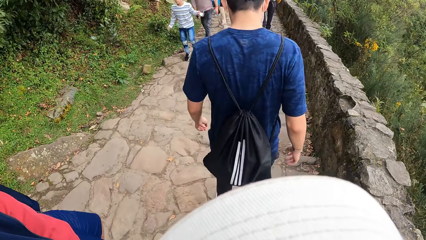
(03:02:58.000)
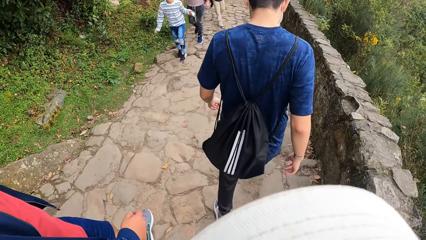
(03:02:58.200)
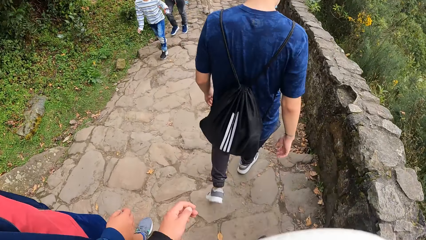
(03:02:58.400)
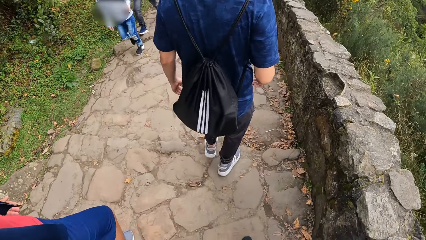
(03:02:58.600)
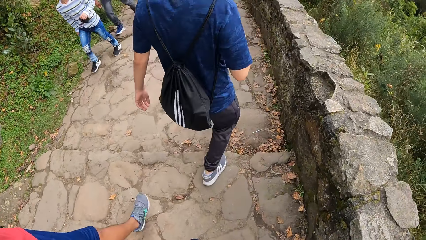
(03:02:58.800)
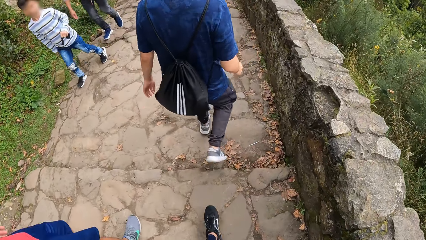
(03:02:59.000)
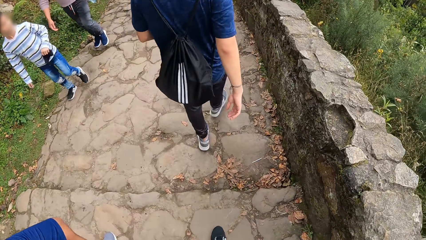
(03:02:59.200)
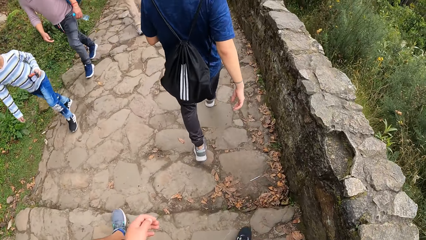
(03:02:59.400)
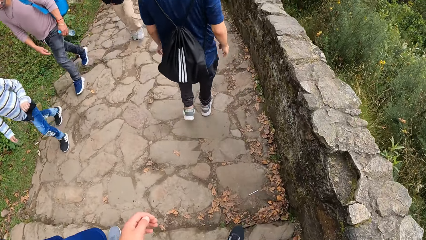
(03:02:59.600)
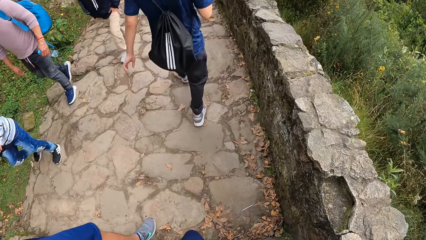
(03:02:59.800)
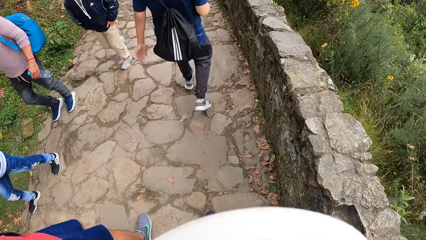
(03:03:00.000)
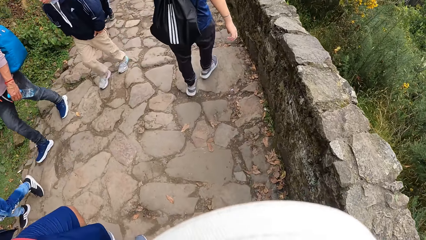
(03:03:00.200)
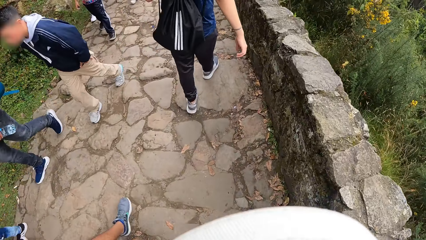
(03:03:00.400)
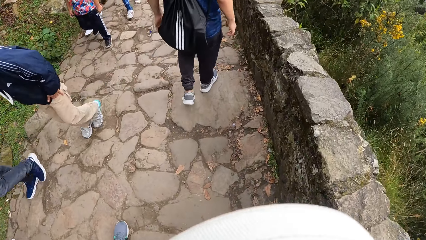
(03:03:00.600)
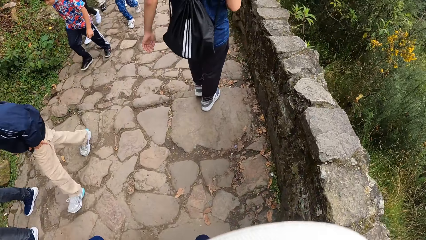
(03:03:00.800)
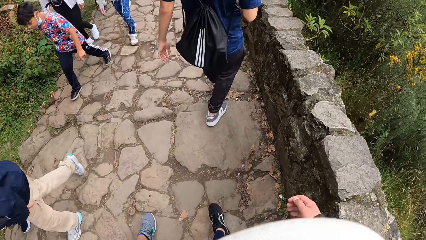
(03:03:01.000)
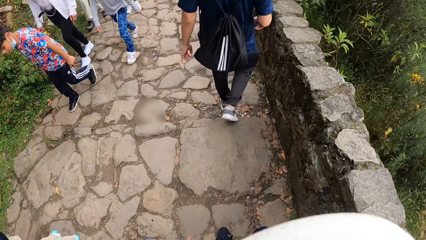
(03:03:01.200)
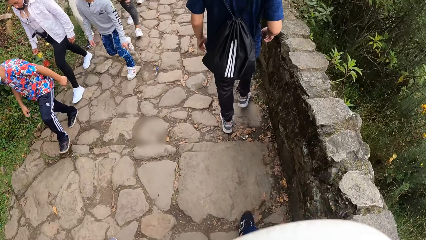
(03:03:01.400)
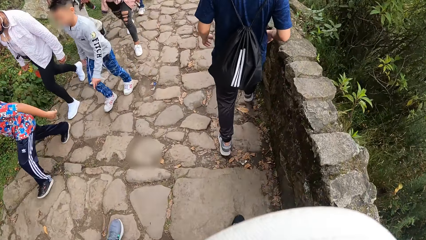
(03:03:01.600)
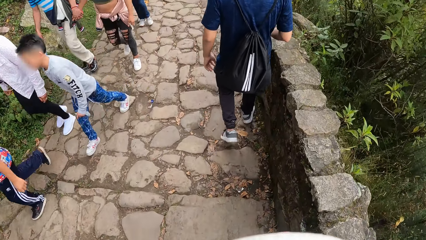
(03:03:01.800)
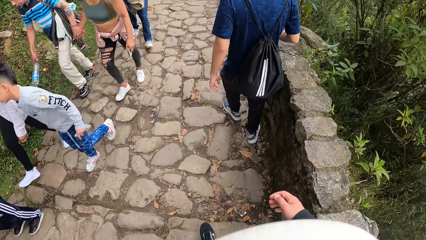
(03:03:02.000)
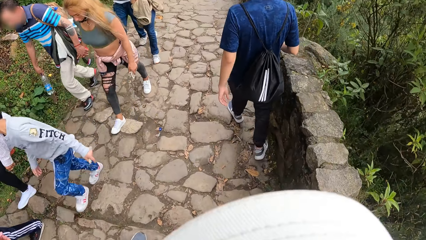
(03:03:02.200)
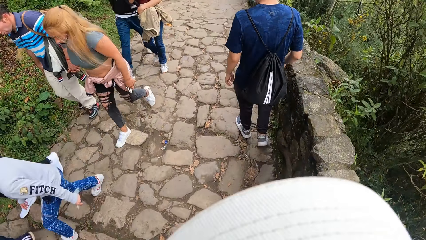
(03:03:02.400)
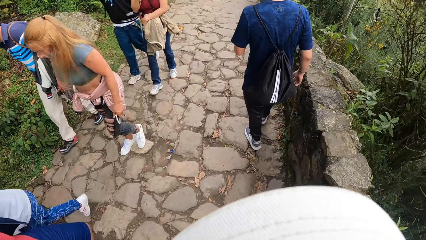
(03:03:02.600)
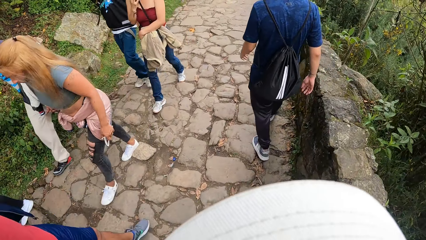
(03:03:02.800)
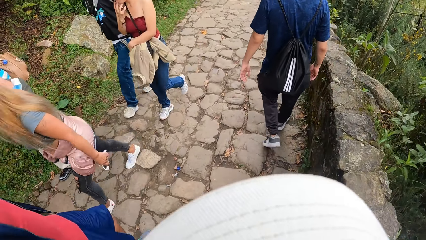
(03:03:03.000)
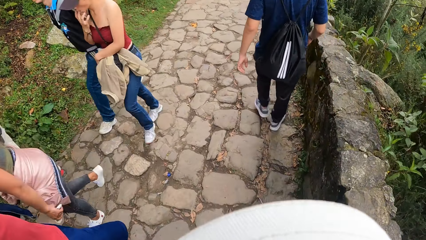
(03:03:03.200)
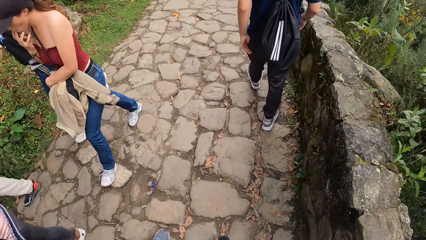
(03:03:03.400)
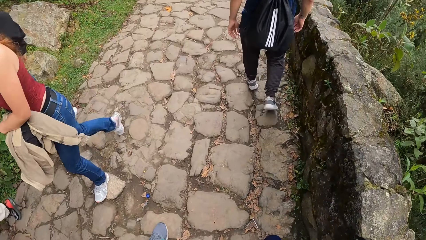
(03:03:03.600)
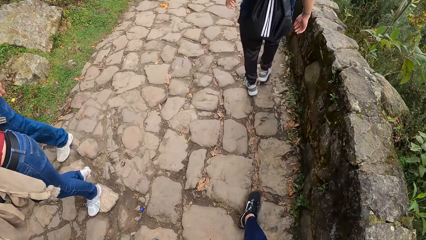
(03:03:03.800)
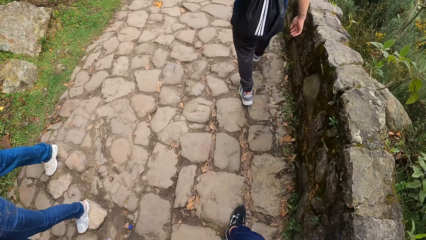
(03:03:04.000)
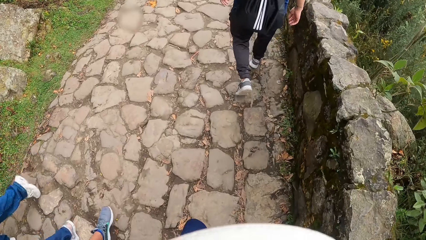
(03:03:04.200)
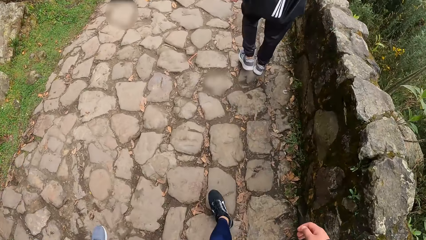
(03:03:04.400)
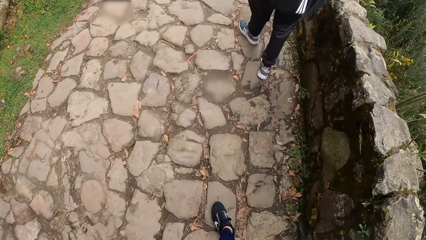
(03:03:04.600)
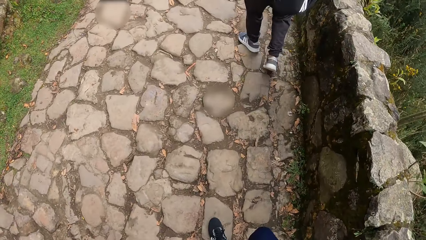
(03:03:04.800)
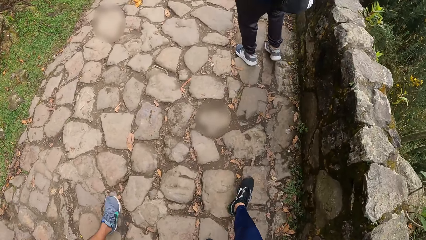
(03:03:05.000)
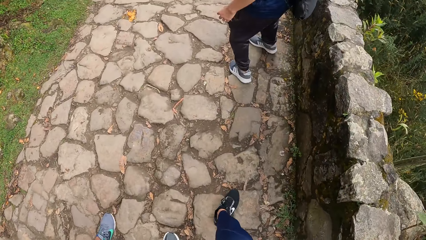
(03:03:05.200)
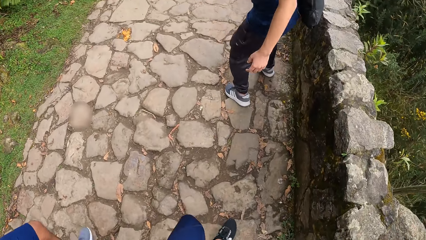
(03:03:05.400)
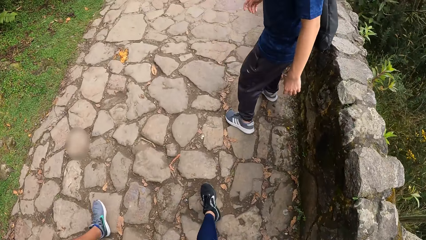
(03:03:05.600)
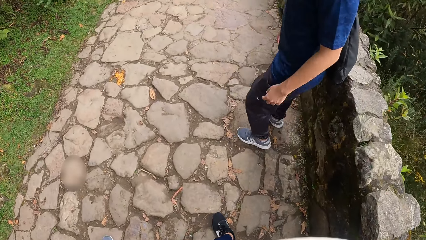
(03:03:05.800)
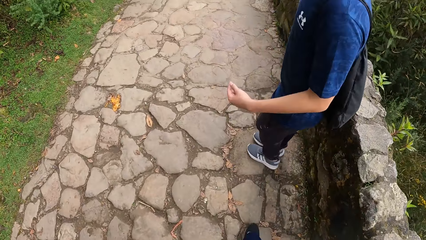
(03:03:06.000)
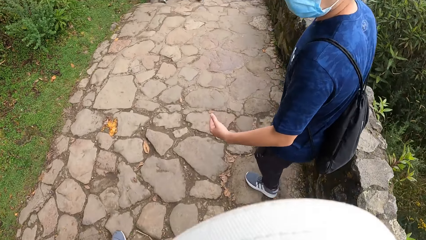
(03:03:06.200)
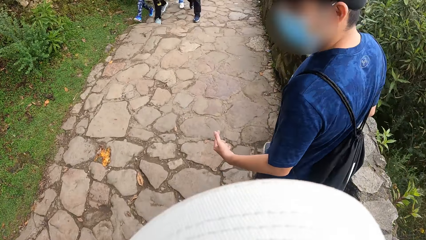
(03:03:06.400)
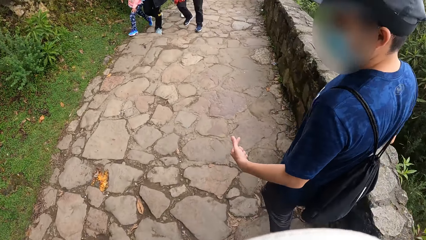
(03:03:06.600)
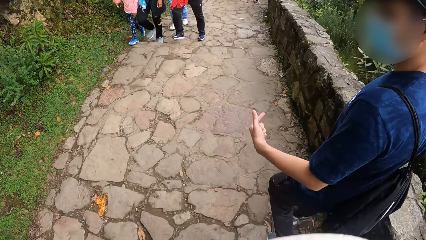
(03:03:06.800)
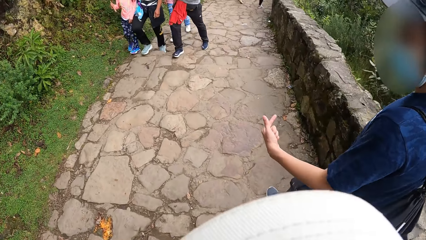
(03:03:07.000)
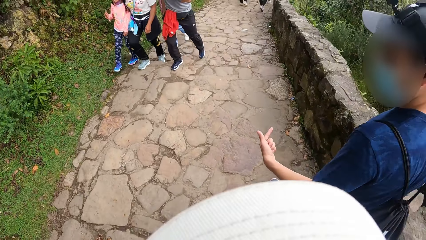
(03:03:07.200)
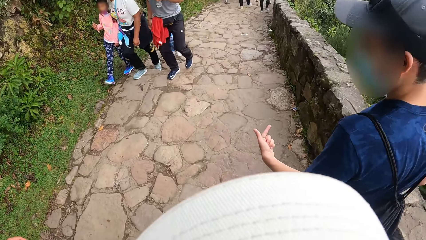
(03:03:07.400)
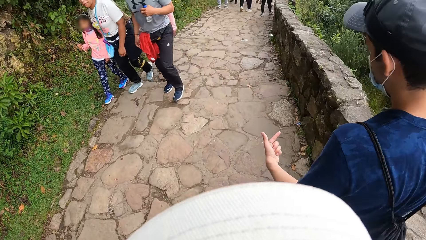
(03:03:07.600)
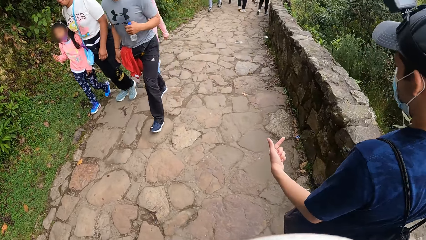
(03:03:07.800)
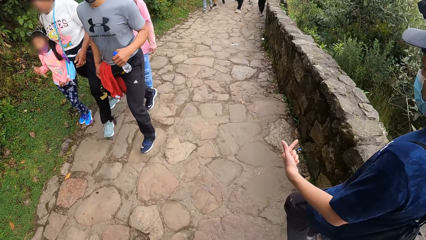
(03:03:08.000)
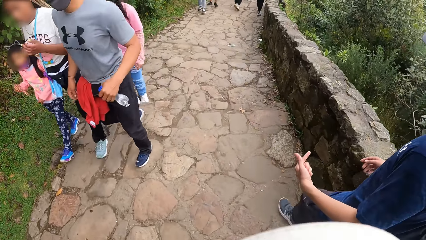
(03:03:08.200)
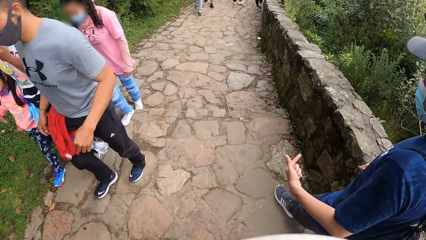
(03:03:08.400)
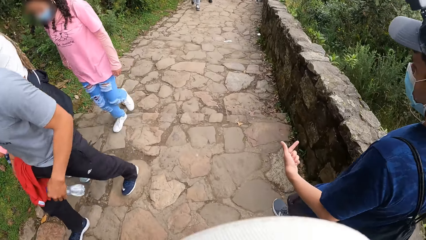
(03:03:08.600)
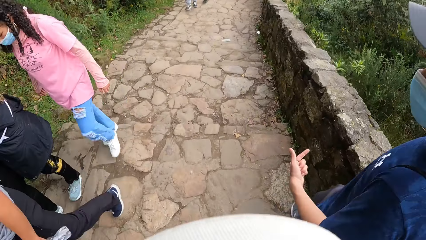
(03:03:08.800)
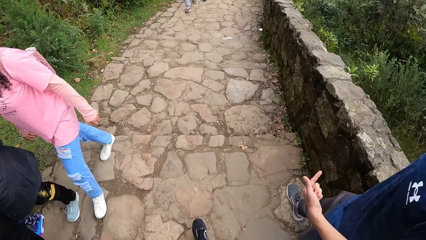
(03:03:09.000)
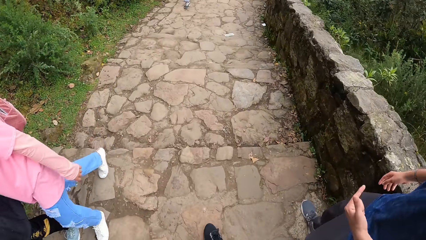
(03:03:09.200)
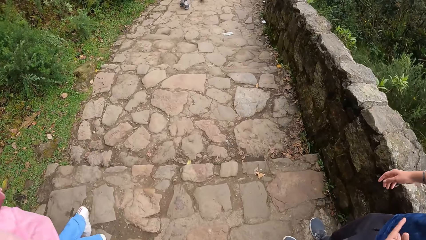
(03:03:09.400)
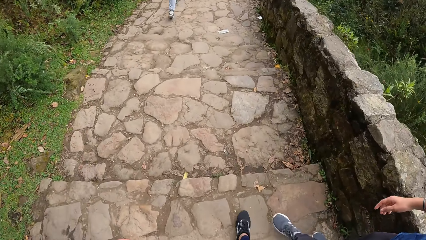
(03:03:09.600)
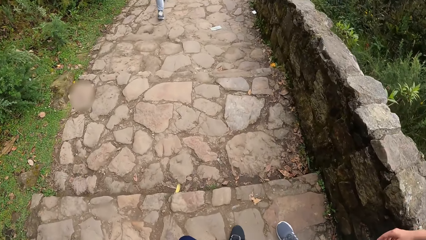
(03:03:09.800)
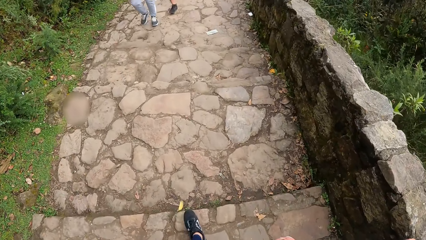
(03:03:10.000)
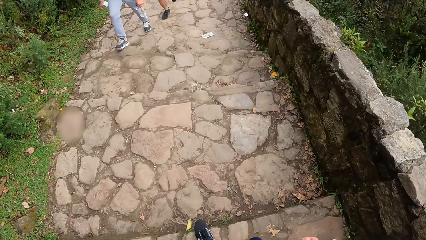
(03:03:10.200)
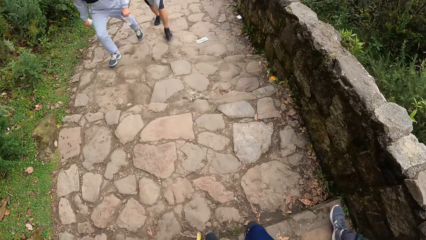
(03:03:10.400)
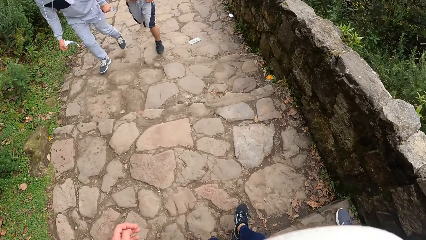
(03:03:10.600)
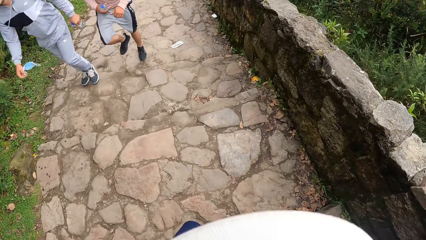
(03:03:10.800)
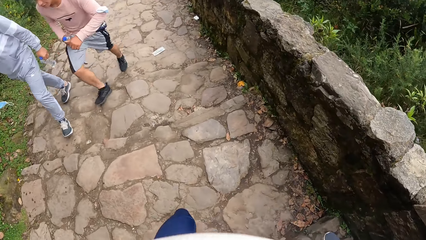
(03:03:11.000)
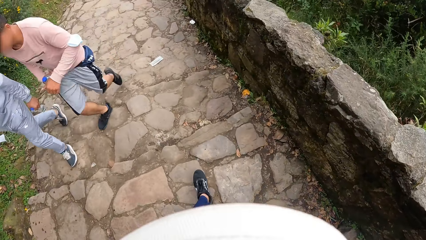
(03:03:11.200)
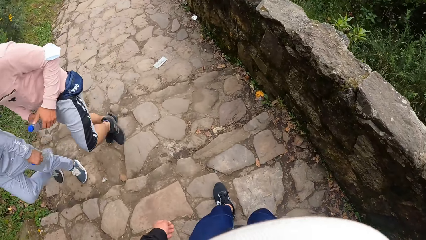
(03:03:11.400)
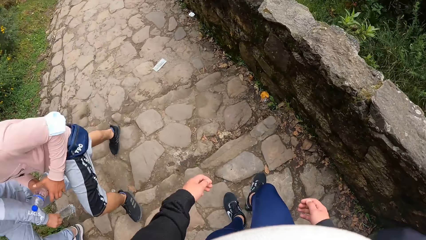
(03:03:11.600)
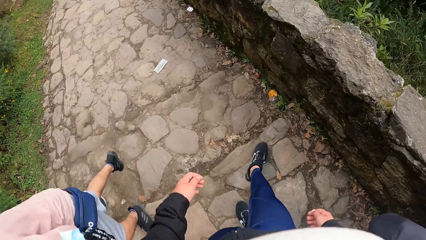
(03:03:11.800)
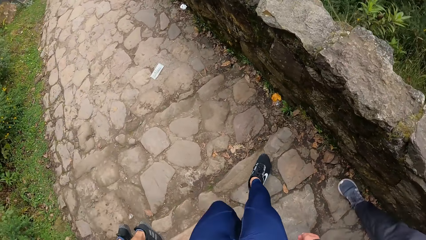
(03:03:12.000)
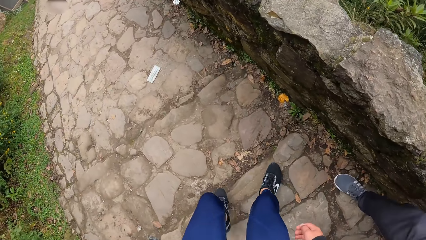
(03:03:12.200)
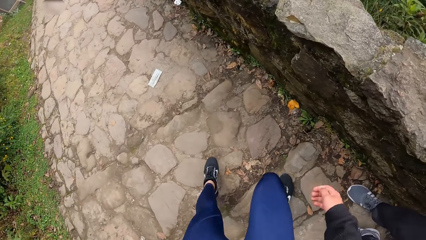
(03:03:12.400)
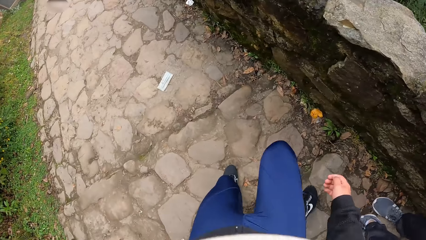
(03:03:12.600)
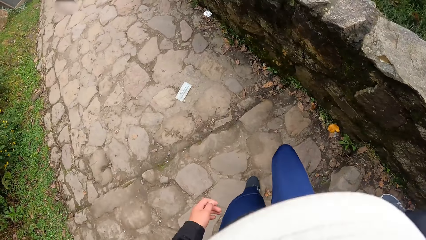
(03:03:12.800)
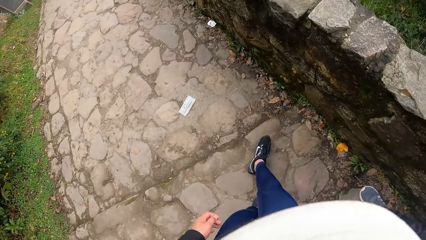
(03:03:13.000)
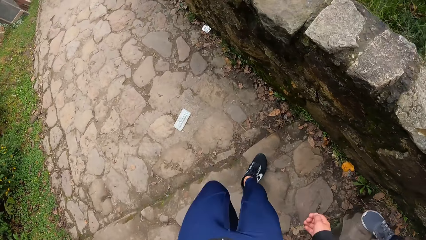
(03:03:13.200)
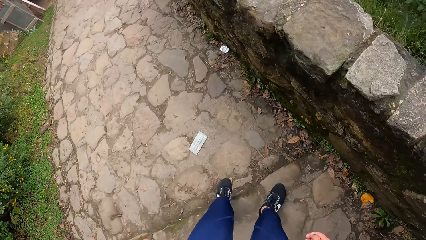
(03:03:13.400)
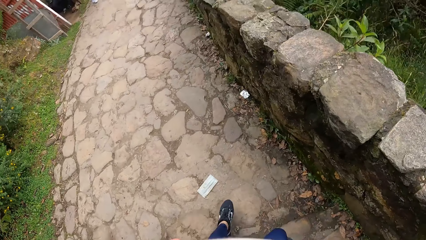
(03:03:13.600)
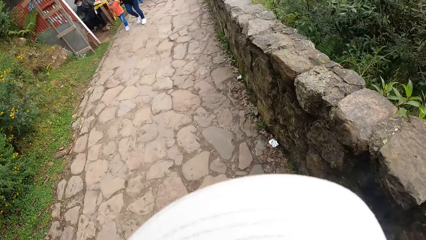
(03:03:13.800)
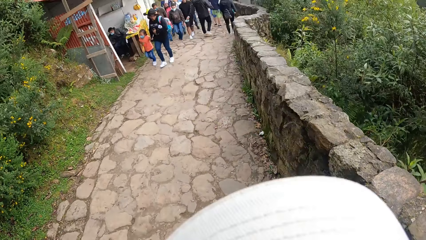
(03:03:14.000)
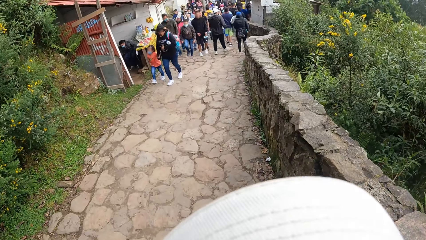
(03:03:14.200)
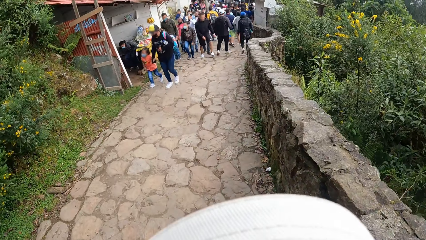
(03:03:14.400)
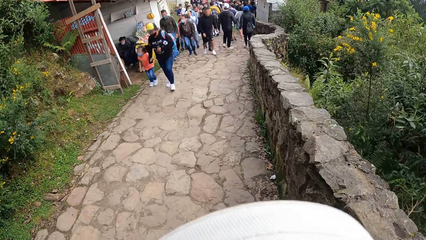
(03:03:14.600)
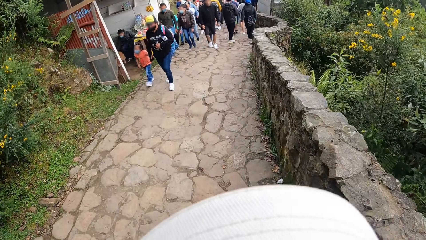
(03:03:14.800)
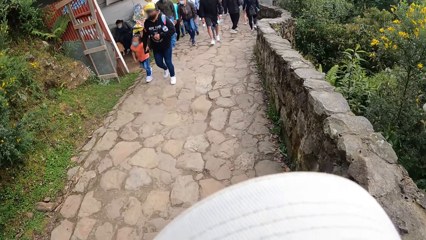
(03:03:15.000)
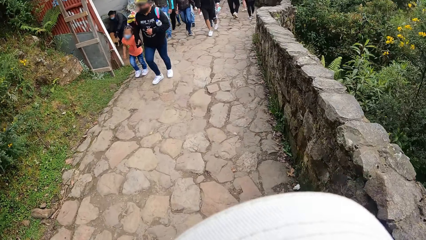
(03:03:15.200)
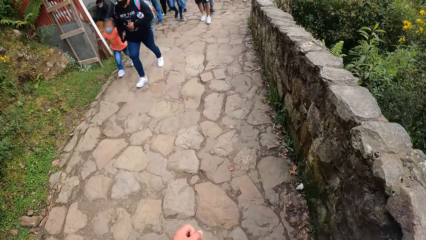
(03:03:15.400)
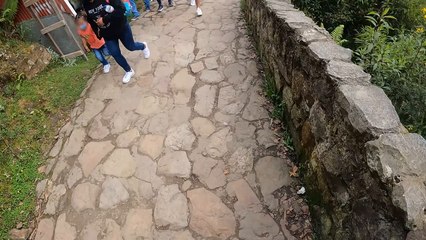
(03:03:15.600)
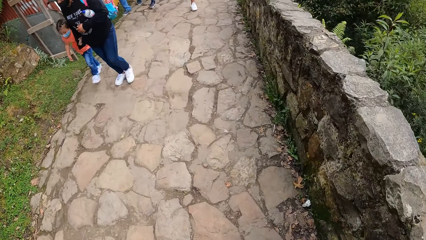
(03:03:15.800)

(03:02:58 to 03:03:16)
A person converses with the camera wearer. The camera wearer hikes down the mountain.
